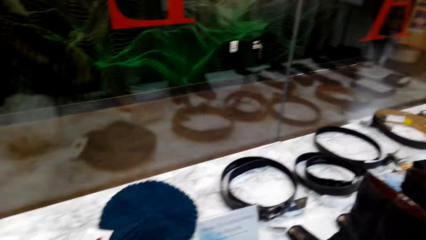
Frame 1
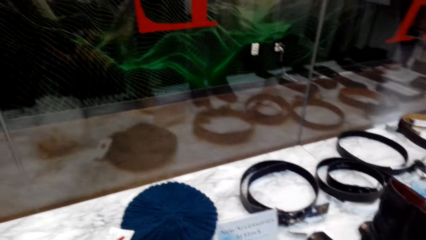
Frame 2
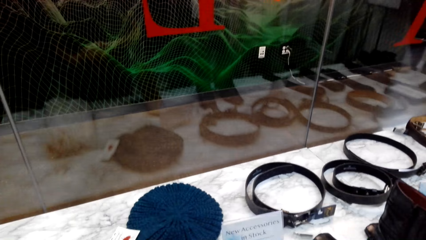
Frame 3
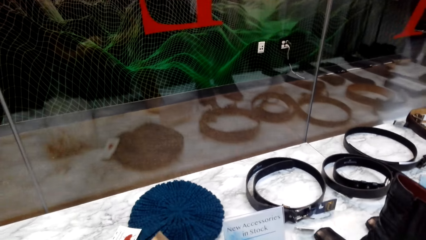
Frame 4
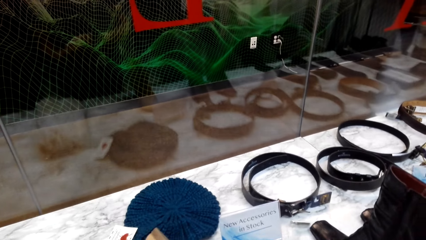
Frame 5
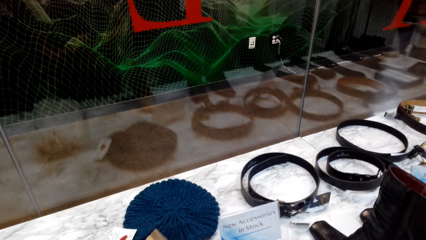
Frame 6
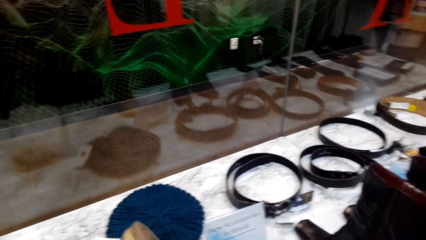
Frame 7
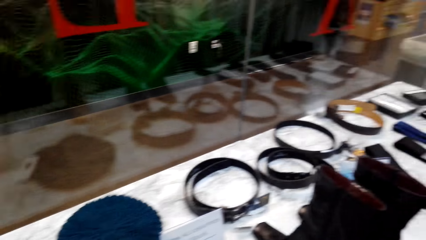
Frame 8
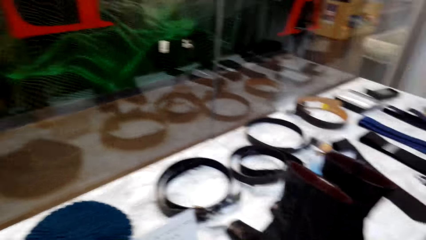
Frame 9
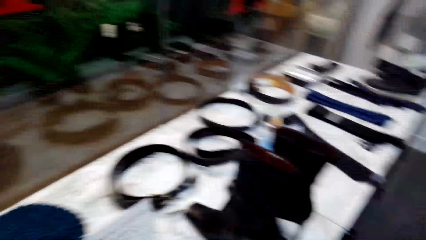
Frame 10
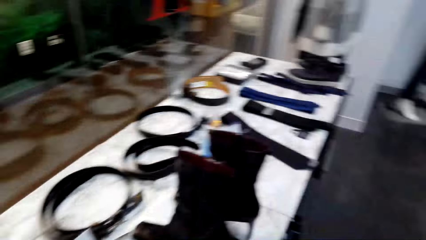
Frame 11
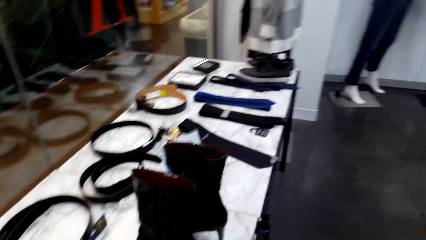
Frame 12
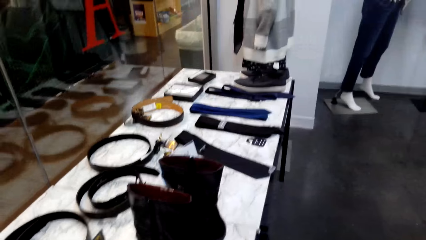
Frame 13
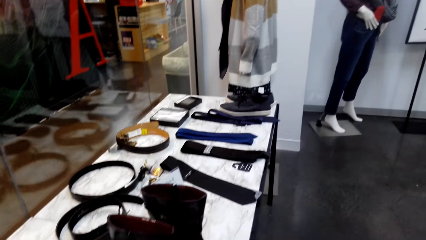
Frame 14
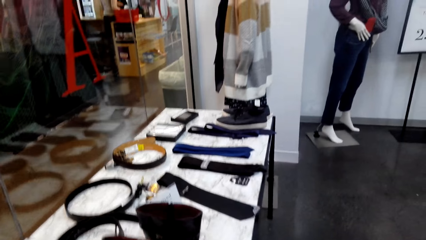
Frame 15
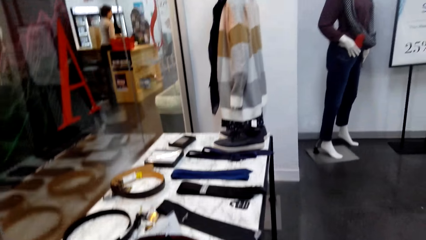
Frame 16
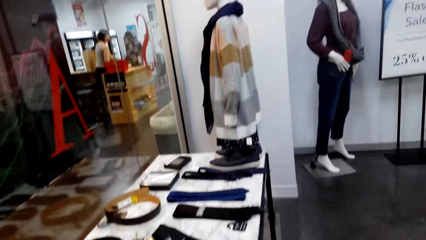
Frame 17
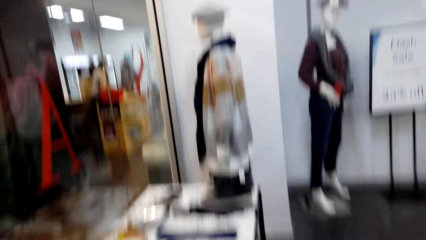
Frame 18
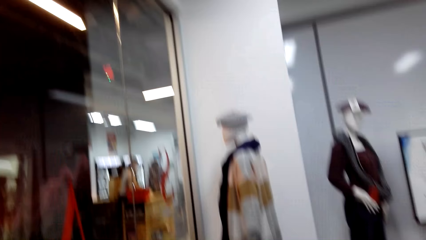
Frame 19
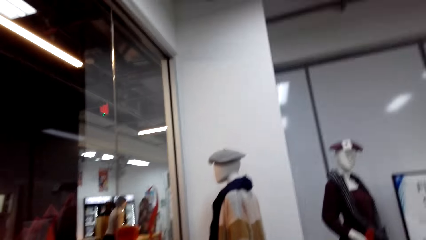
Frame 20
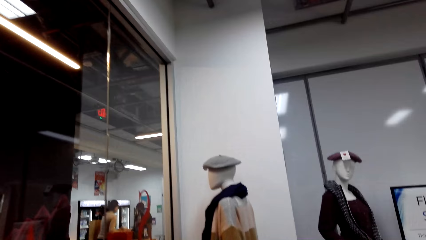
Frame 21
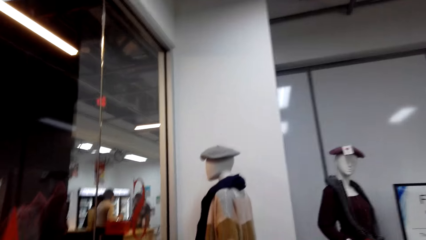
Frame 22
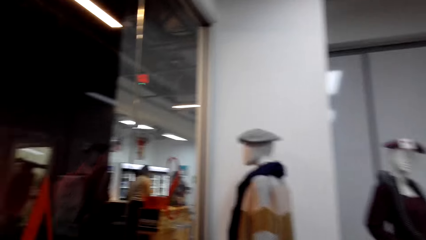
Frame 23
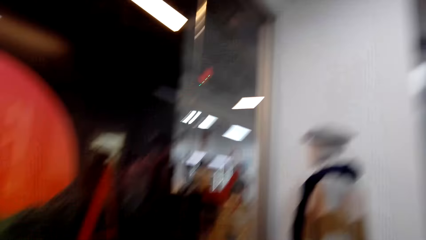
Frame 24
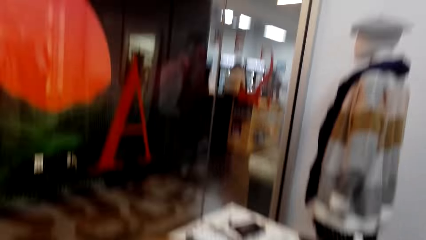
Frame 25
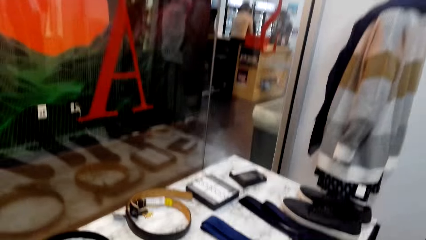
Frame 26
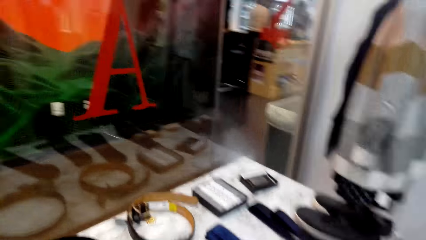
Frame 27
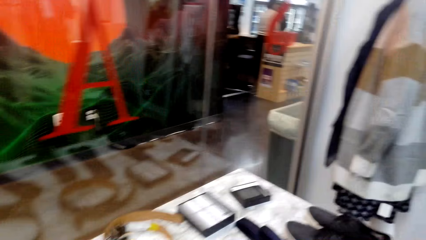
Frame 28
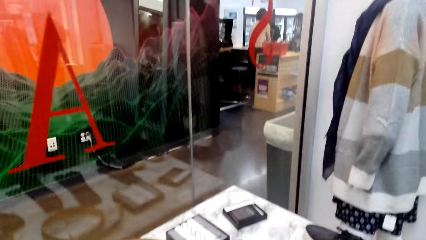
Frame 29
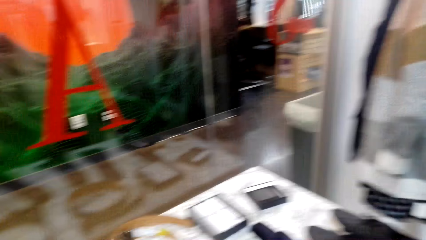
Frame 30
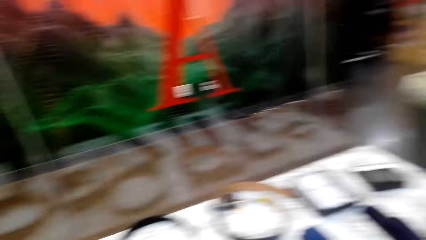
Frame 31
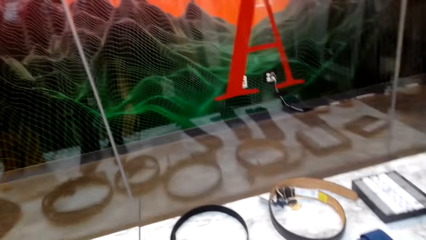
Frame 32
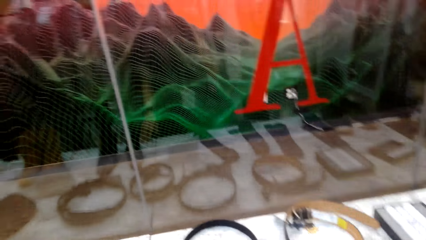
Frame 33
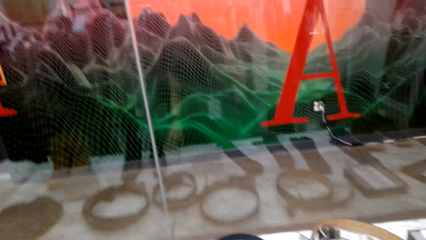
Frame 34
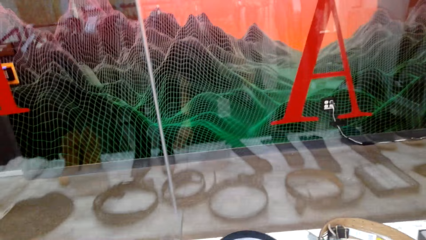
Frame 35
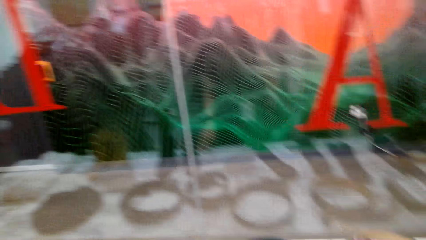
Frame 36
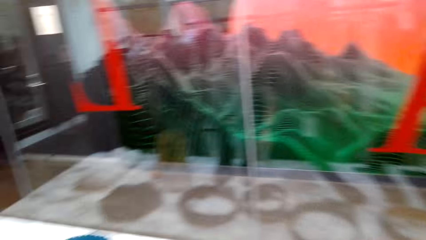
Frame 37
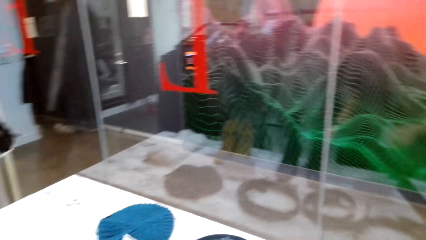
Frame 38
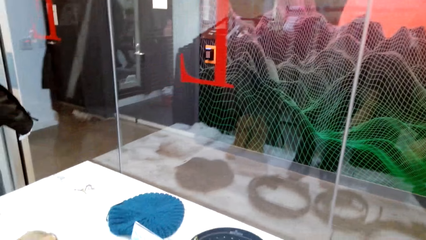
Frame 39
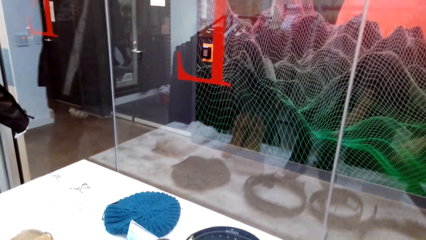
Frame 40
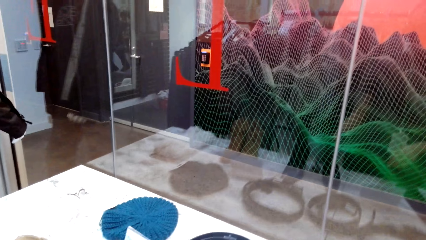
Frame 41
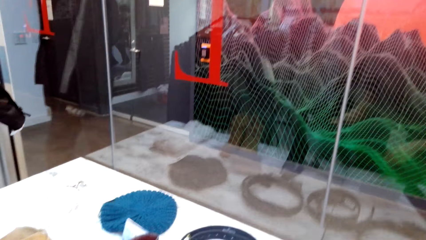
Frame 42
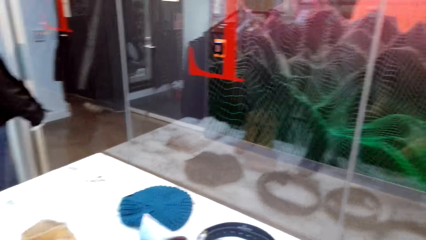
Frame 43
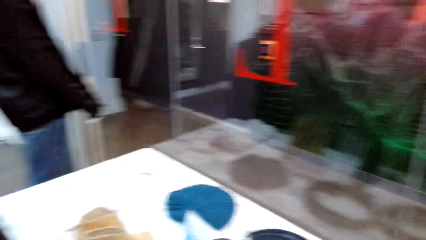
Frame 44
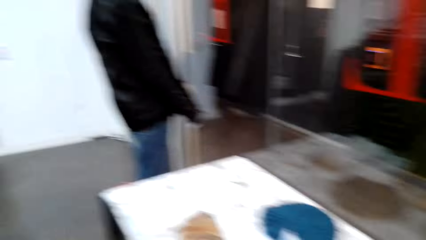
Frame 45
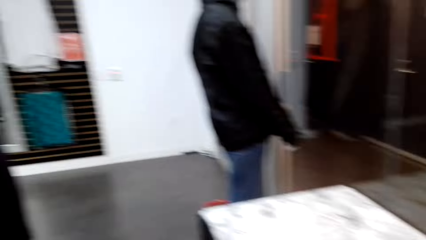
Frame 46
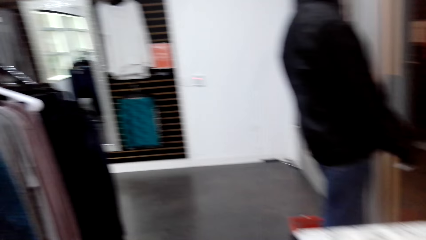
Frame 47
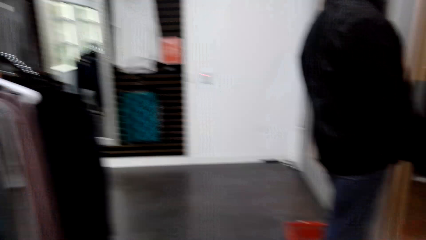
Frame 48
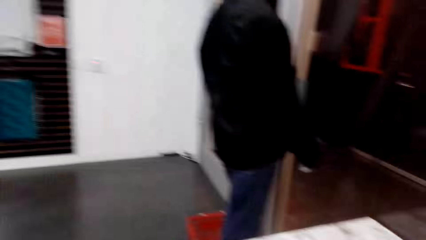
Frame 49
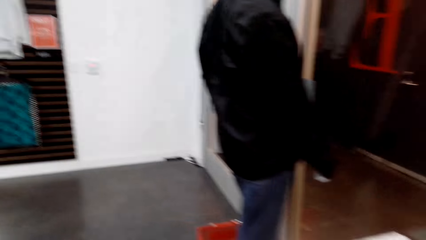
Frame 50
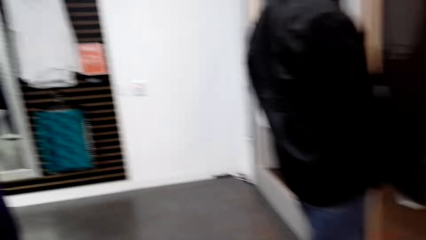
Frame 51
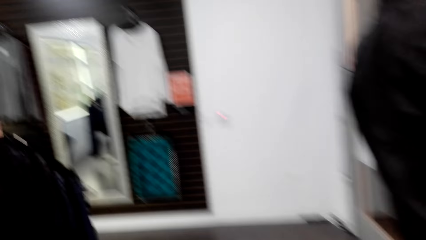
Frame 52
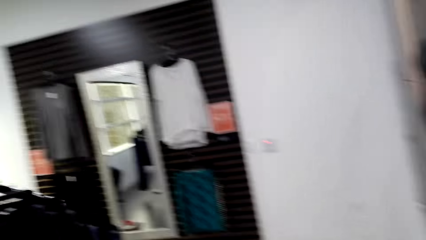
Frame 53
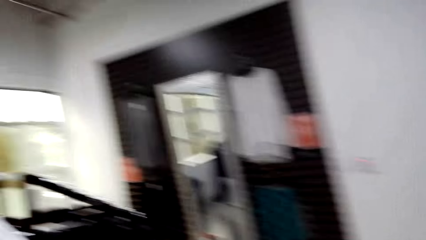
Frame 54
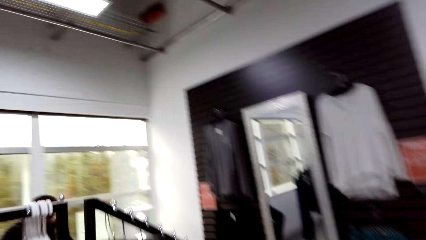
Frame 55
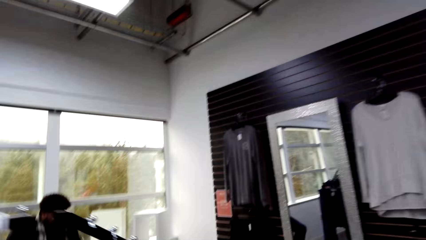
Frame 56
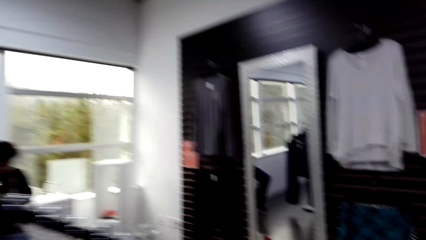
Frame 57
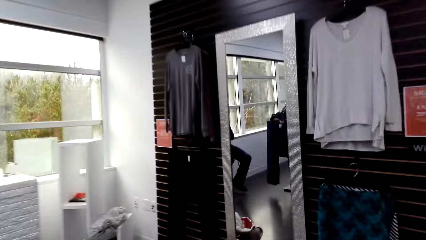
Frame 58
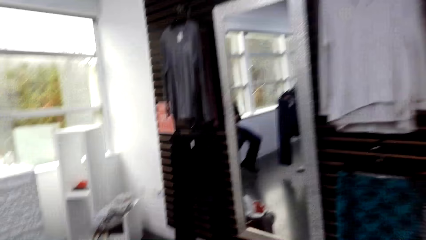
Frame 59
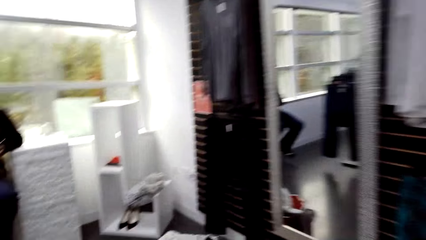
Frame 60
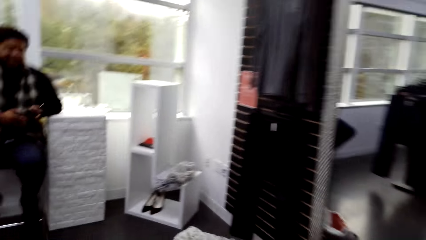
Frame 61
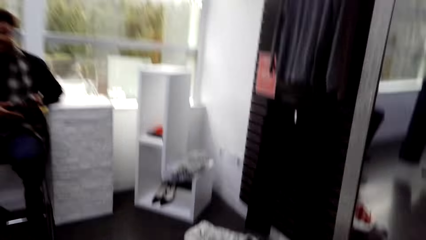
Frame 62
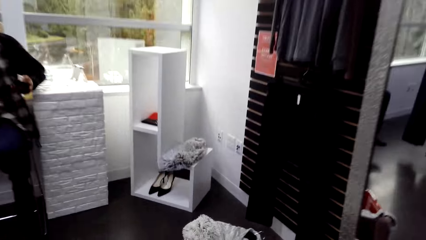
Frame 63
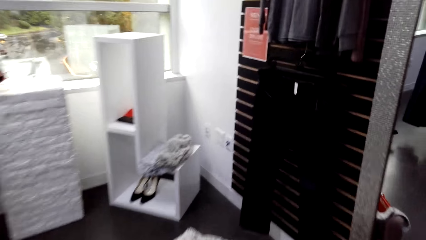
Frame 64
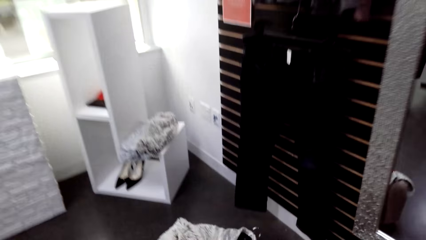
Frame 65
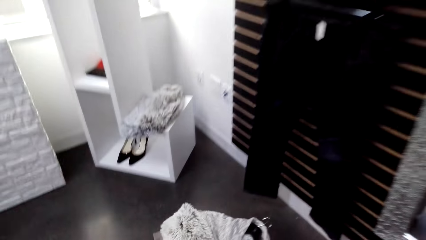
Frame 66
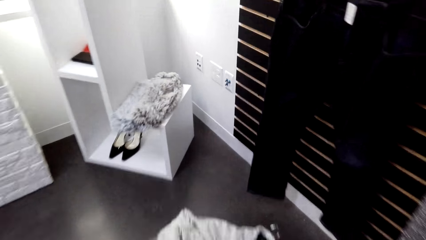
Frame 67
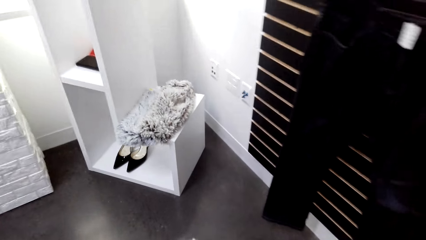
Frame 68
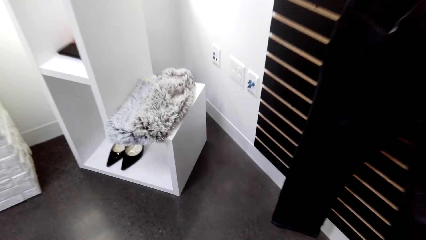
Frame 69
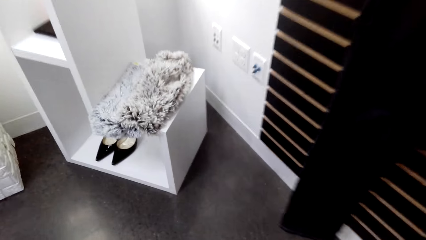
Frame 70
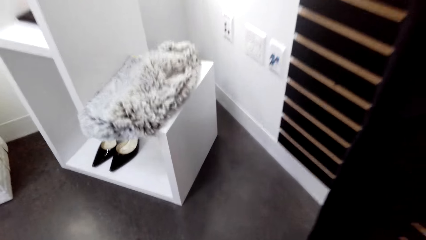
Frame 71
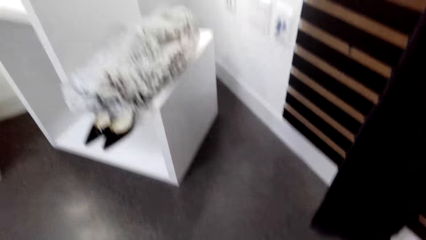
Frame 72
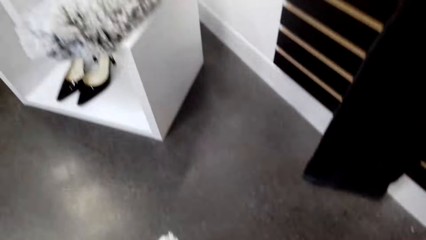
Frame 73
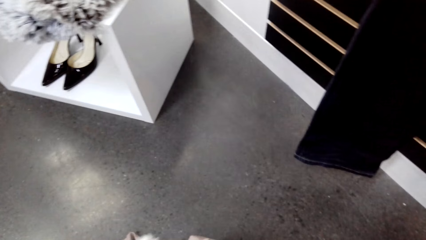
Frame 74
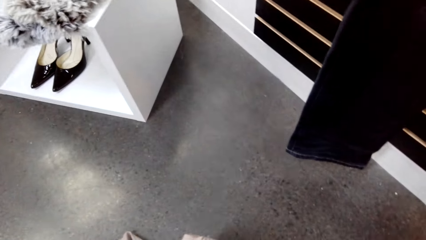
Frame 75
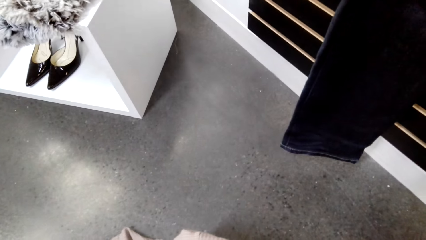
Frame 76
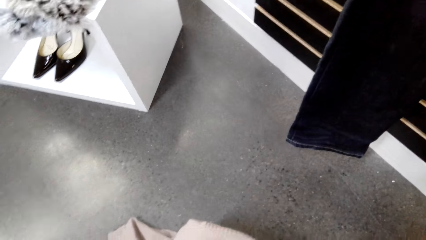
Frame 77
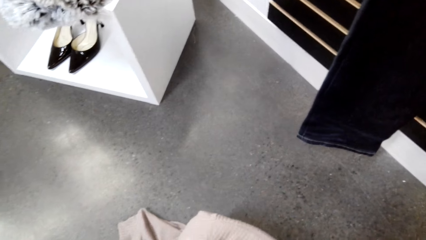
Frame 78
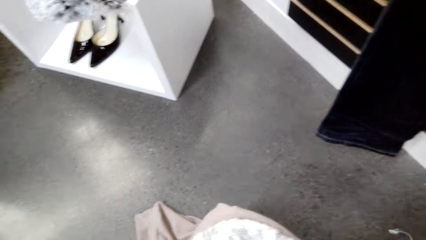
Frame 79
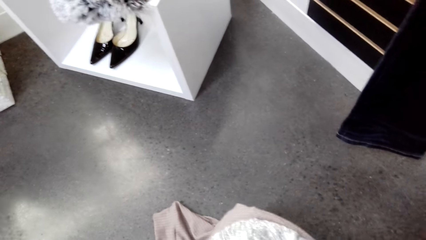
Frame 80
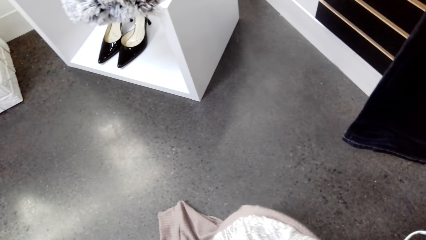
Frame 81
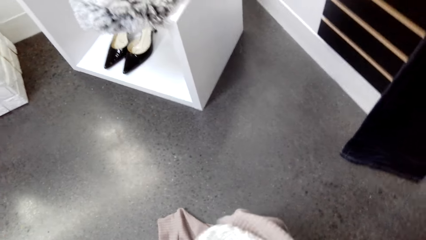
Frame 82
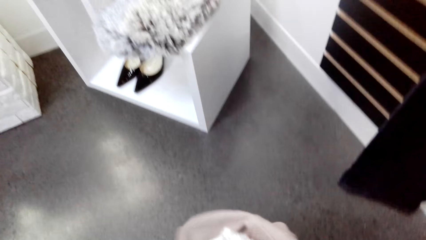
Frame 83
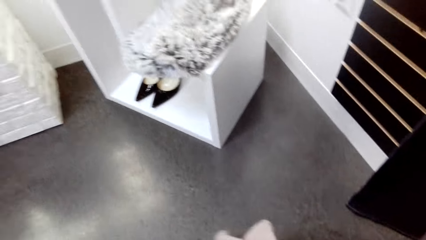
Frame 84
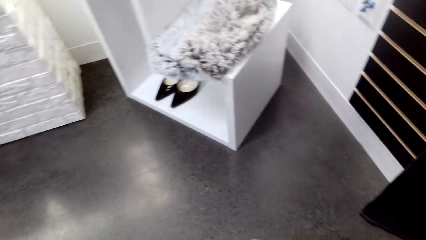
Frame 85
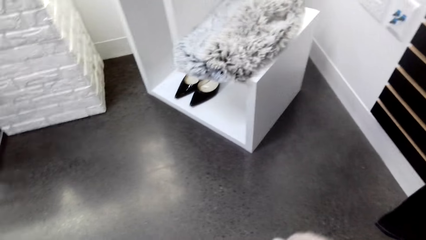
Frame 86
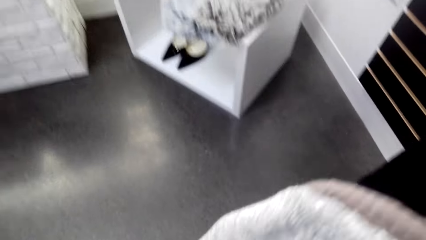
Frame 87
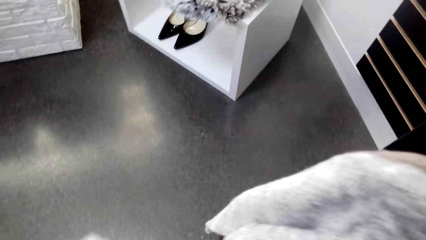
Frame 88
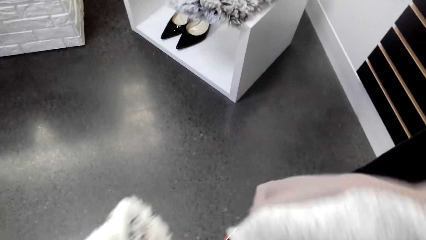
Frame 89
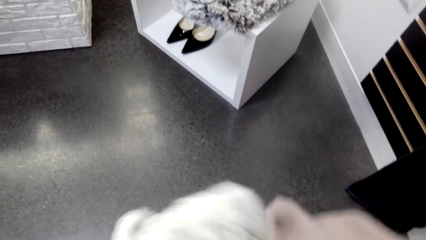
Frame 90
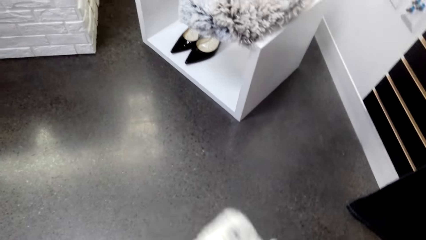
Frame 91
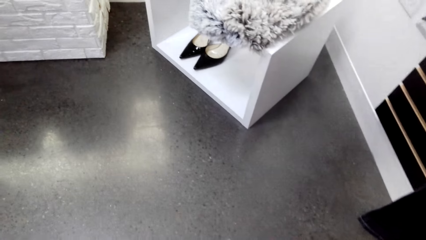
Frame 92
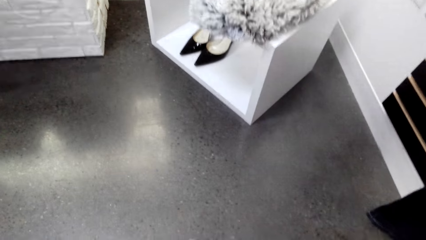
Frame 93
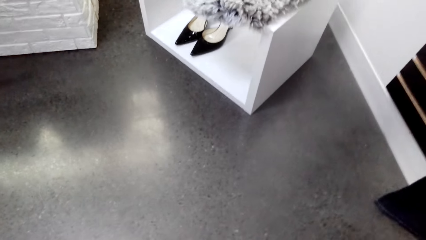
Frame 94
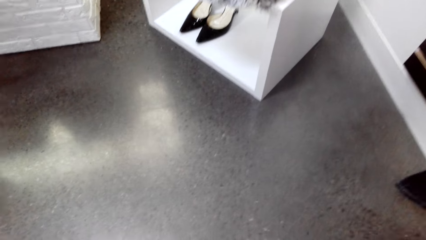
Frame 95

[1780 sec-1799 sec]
The camera wearer looks at the accessories. They turn left. A man converses with the camera wearer. The camera wearer walks left and converses with the man. The man converses with the camera wearer. The camera wearer converses with the man. They select some tops.
